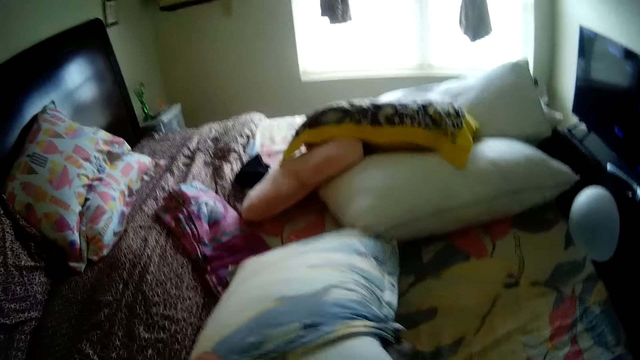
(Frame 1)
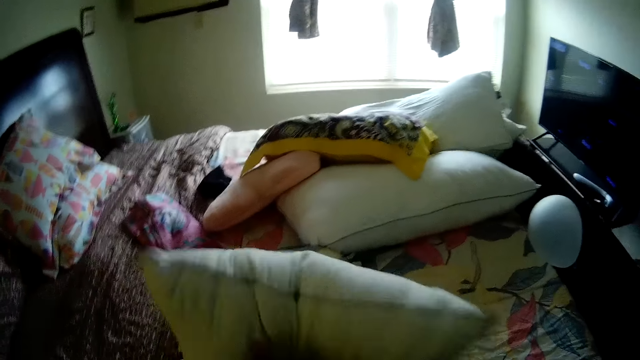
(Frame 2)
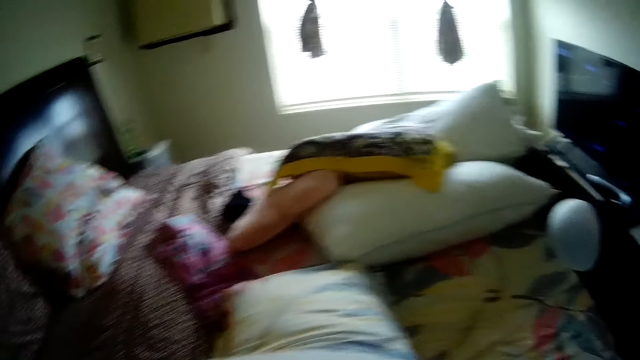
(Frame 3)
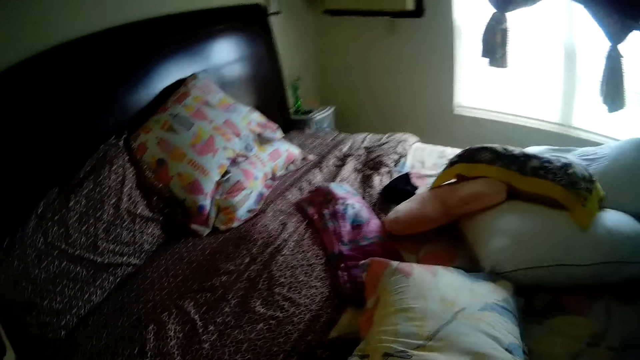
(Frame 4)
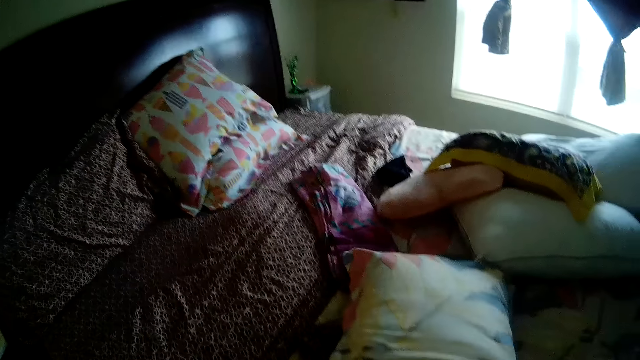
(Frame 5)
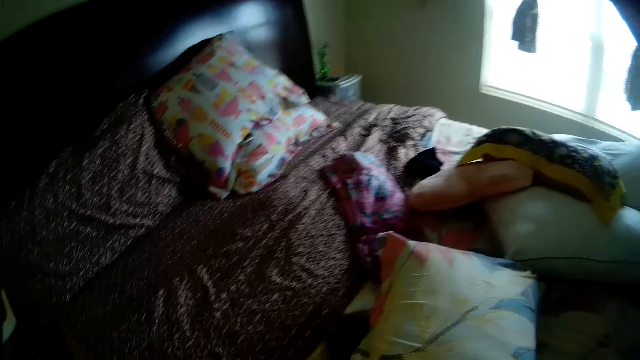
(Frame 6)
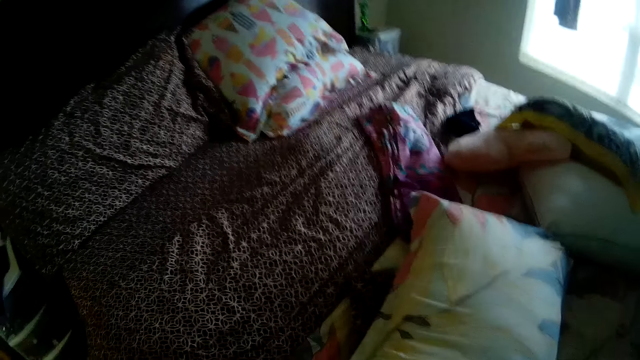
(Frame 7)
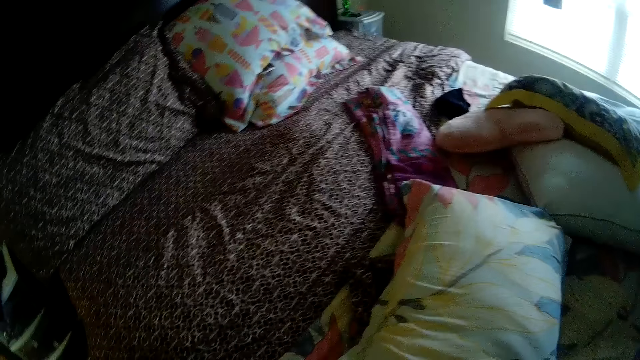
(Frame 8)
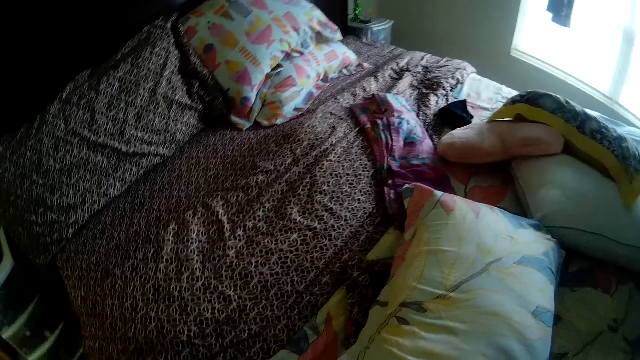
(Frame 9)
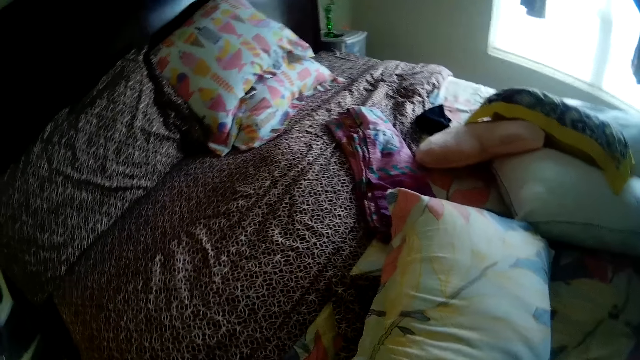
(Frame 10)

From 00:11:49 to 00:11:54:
The camera wearer adjusts the pillowcase with both hands.

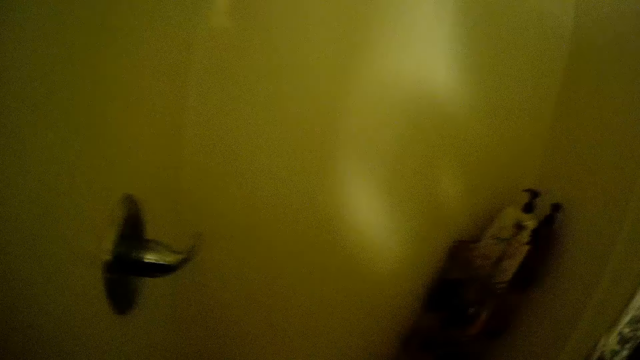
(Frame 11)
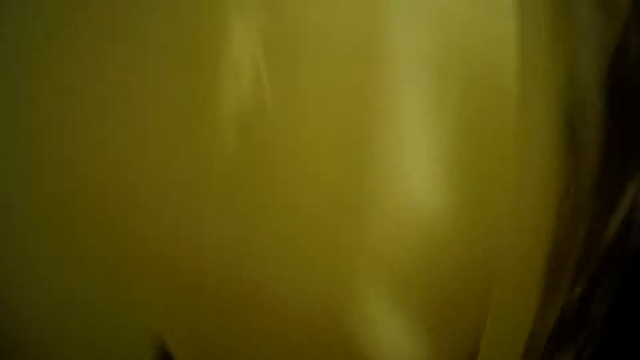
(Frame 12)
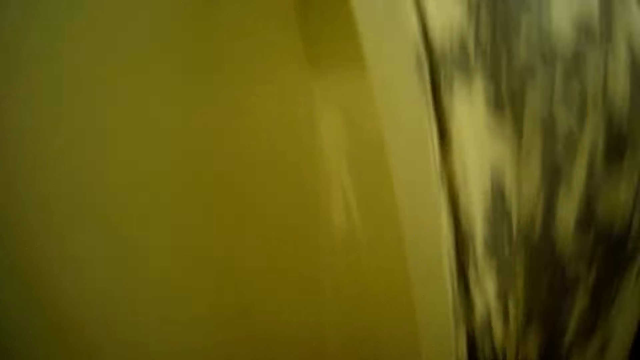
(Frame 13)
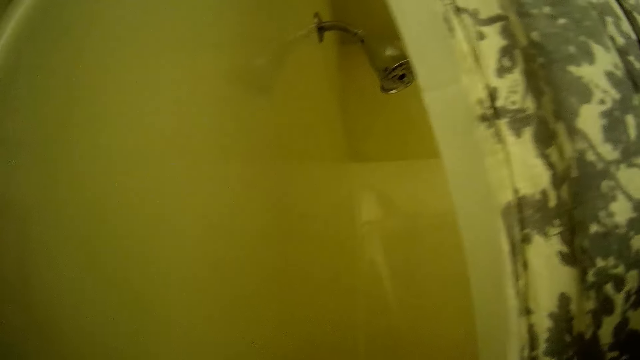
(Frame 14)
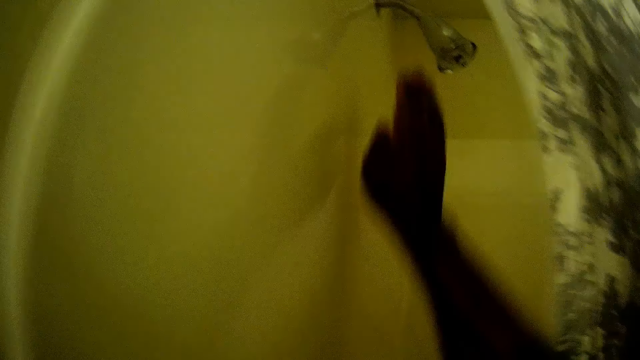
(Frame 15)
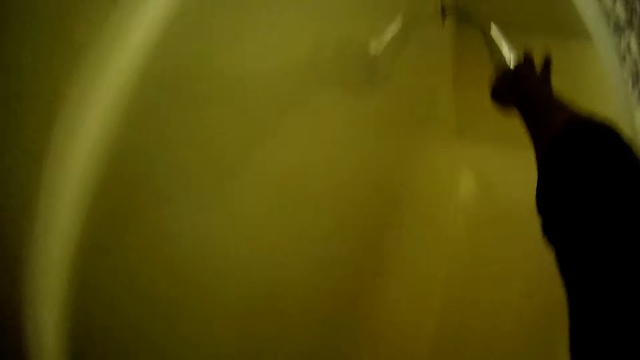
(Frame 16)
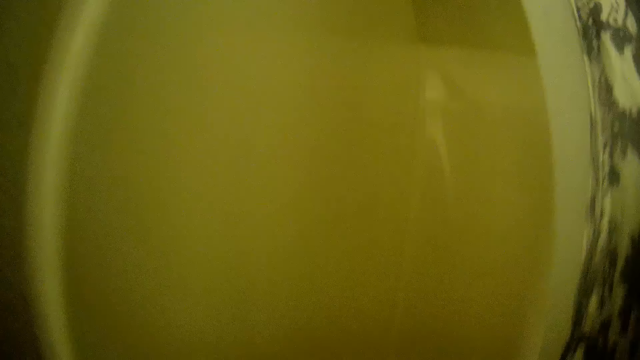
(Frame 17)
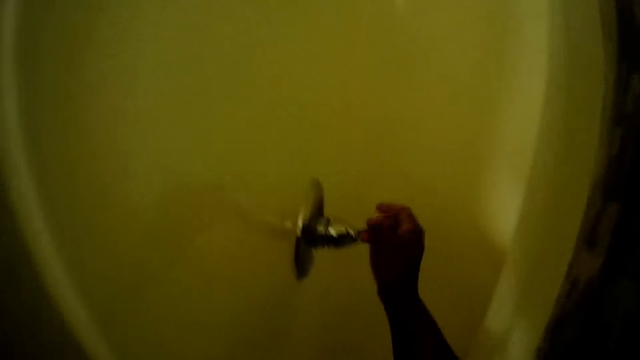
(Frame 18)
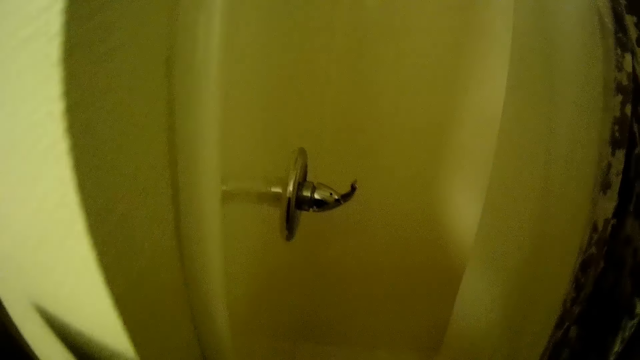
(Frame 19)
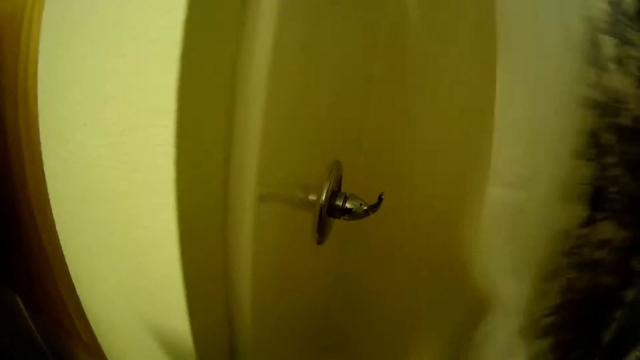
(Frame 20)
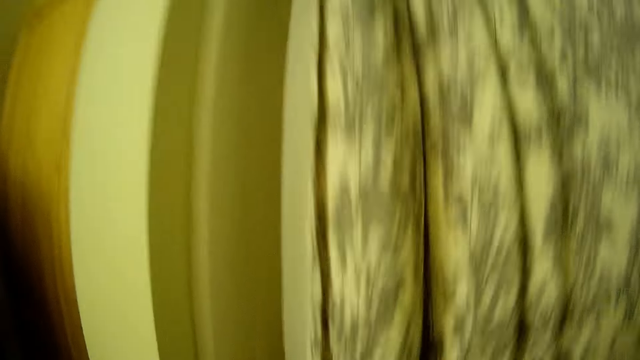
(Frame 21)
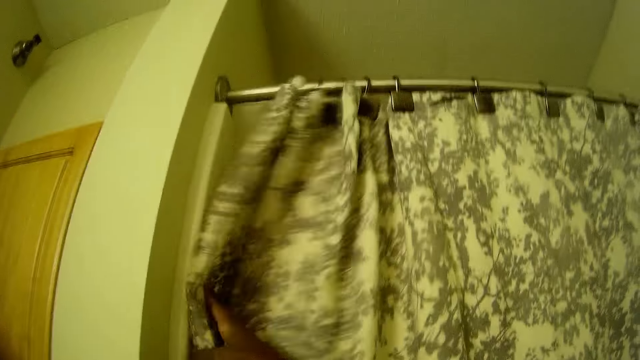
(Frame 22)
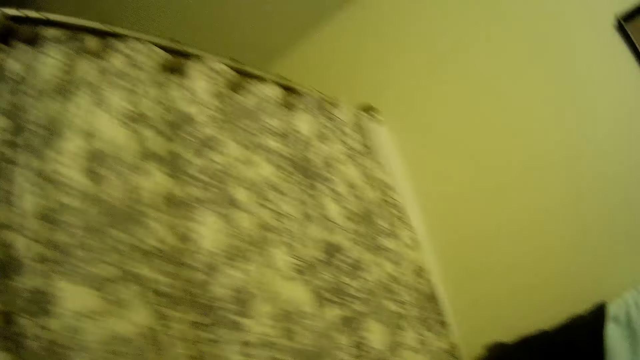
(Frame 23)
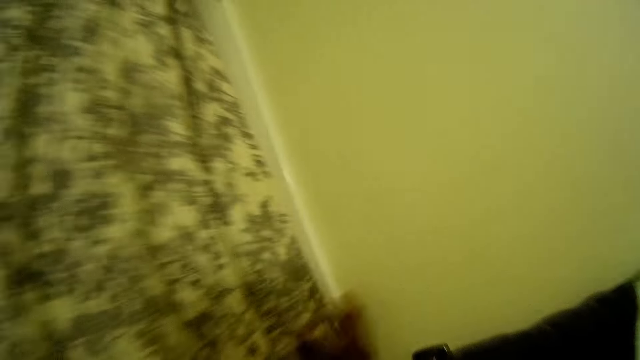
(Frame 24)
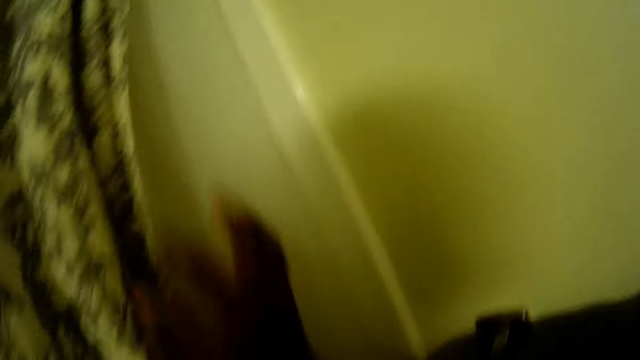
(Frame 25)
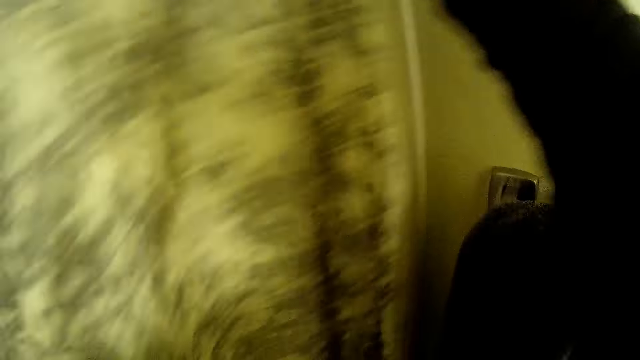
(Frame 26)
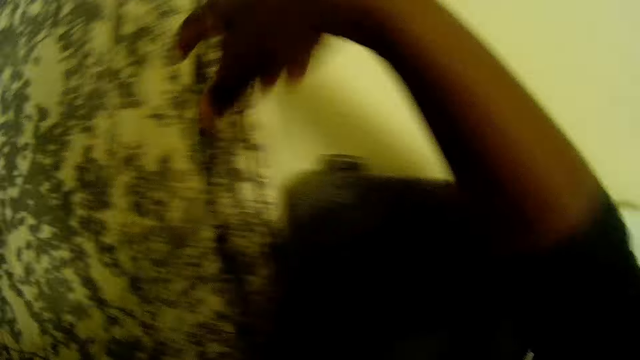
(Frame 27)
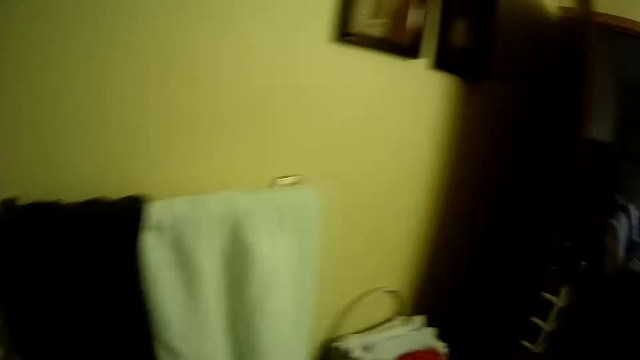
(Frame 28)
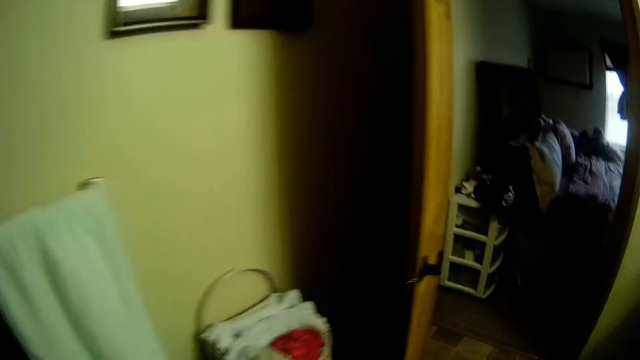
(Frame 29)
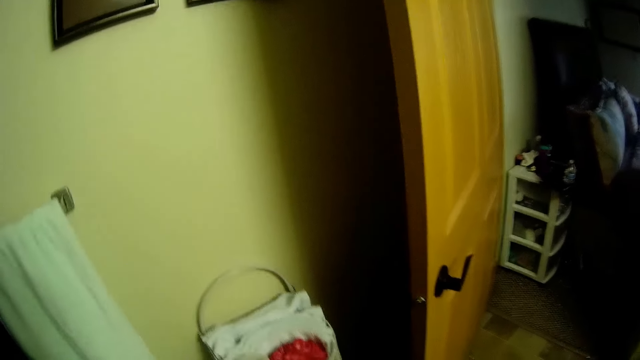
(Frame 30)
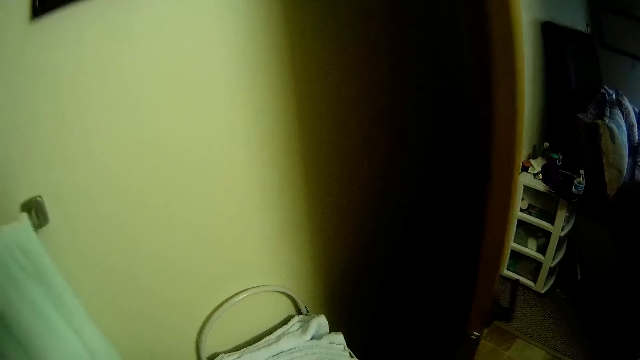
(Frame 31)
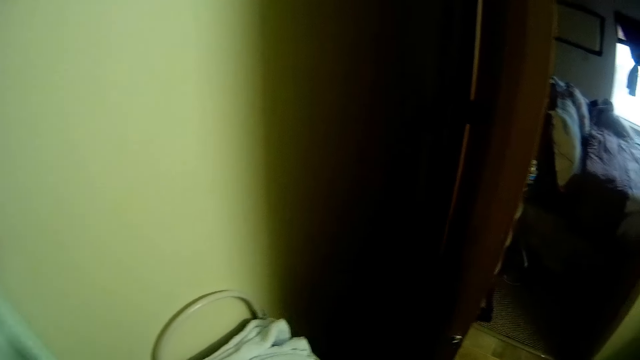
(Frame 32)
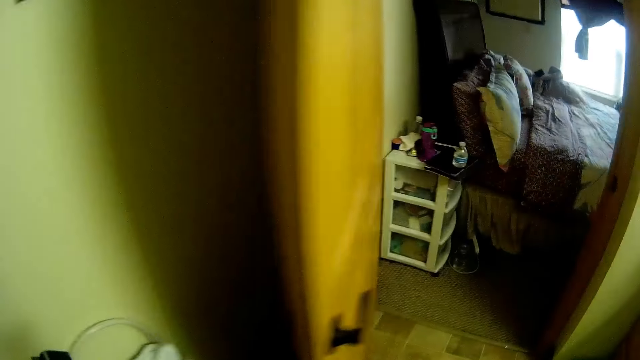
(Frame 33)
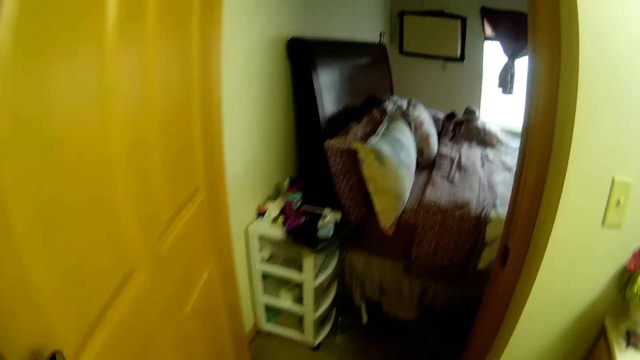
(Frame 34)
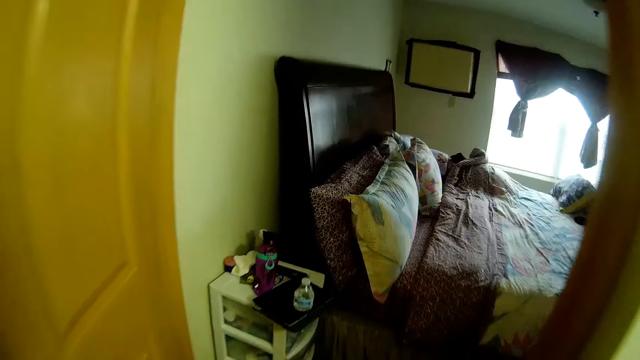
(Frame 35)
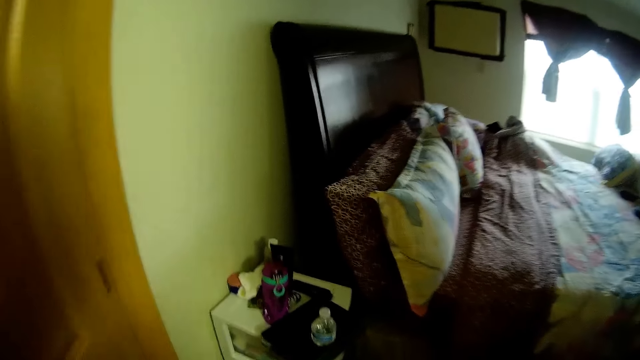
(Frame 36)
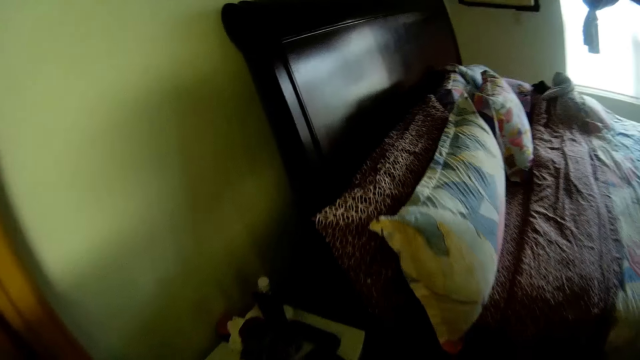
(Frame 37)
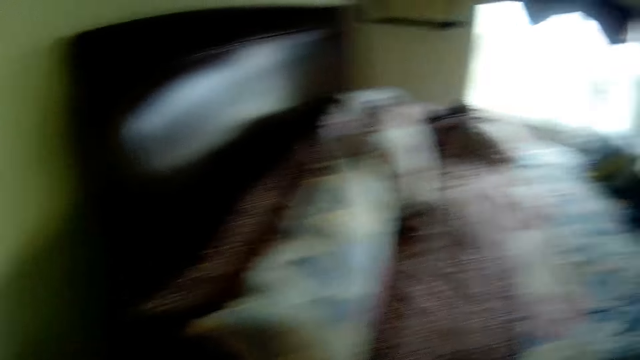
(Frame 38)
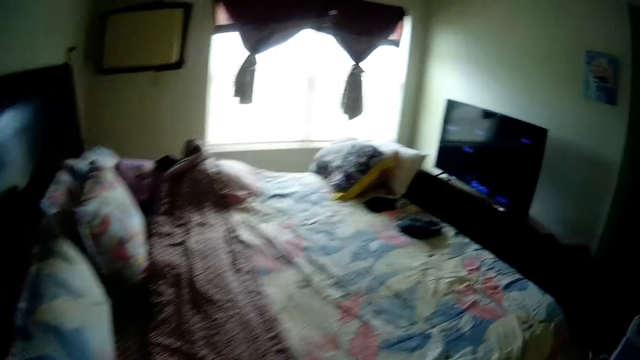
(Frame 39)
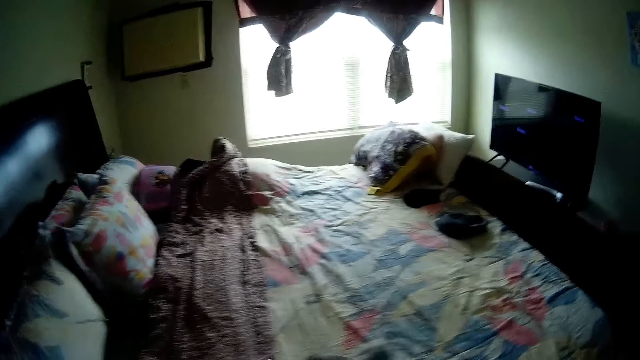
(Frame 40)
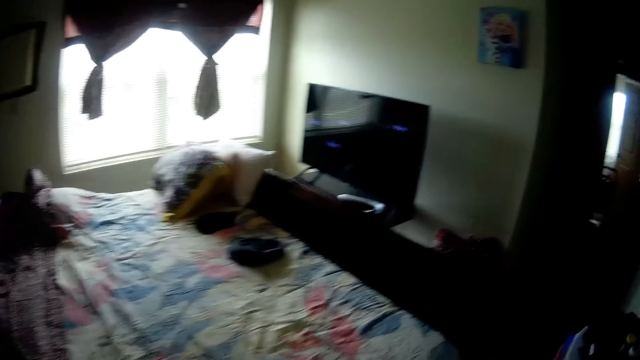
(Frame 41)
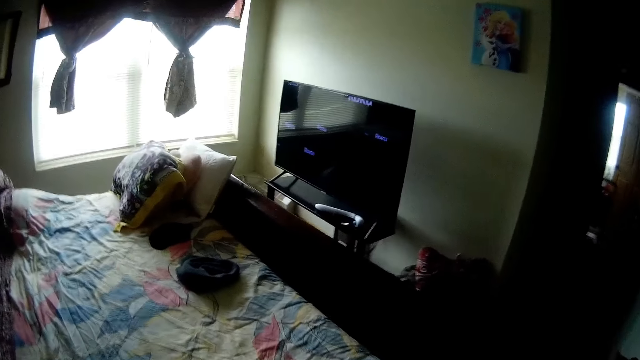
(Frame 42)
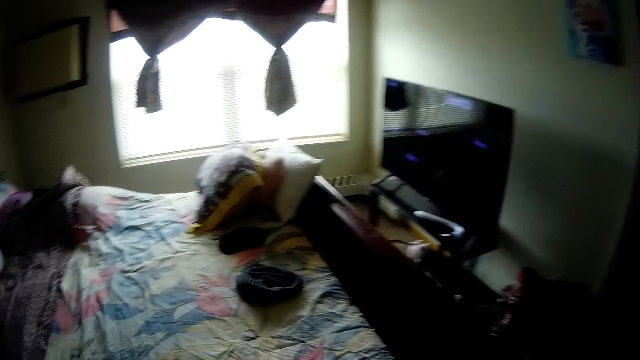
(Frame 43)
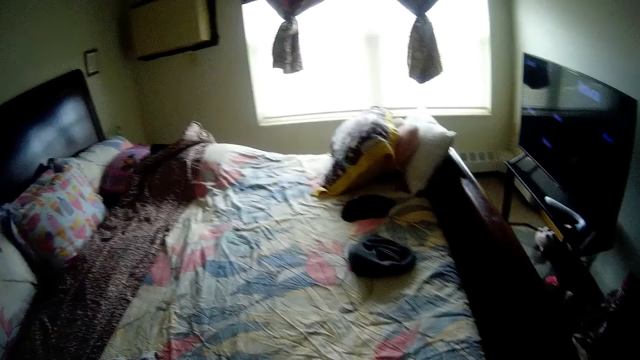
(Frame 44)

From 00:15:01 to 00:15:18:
The camera wearer turns on the tap. She adjusts the shower head with the right hand. She turns off a tap with her right hand. She turns off a second tap with her right hand. She adjusts the tap. She adjusts the bathroom curtain. She closes the curtain in the bathroom with her right hand. She looks around, touches the bathroom curtain and adjusts the bathroom curtain. She looks around. She walks to the bedroom from the bathroom.
